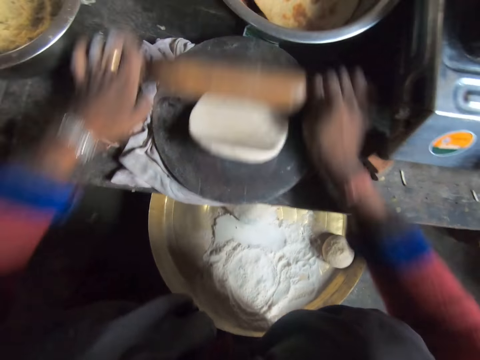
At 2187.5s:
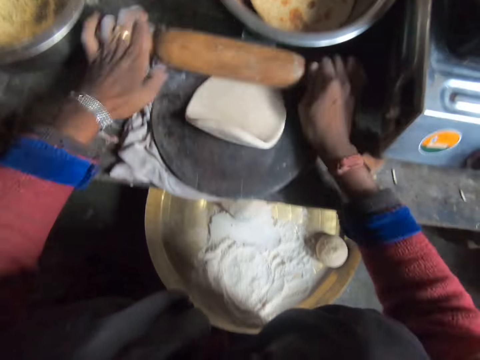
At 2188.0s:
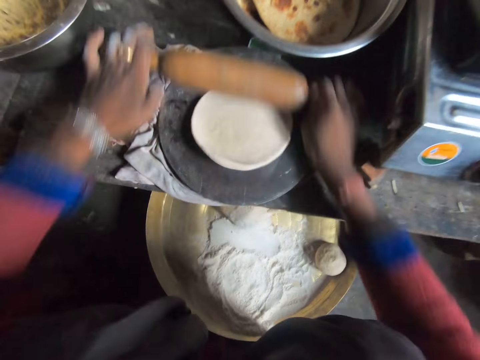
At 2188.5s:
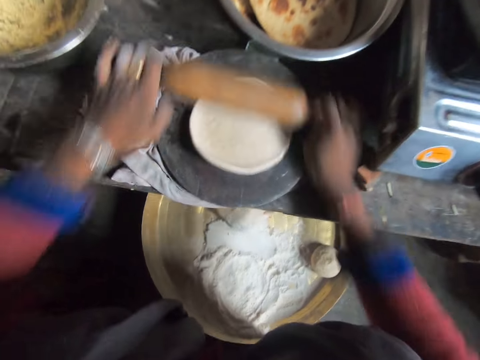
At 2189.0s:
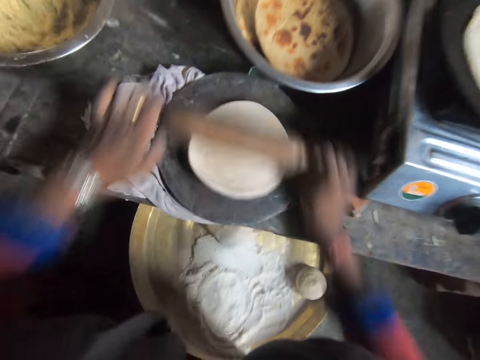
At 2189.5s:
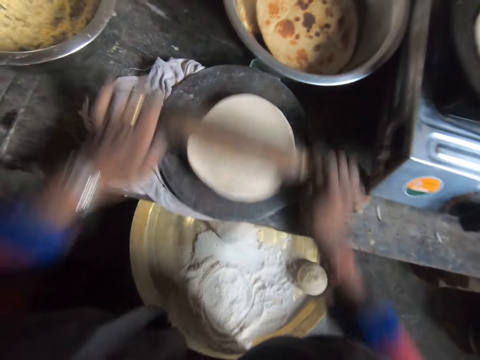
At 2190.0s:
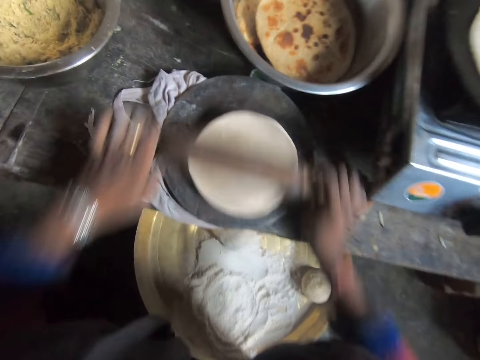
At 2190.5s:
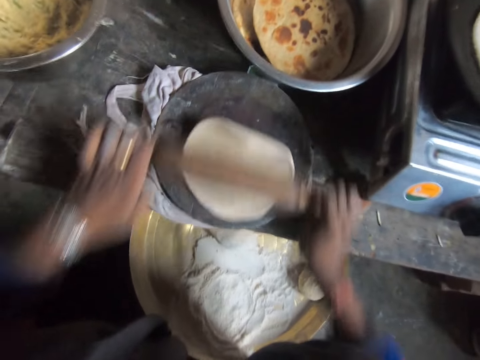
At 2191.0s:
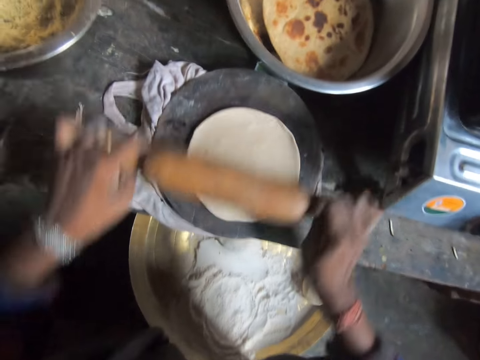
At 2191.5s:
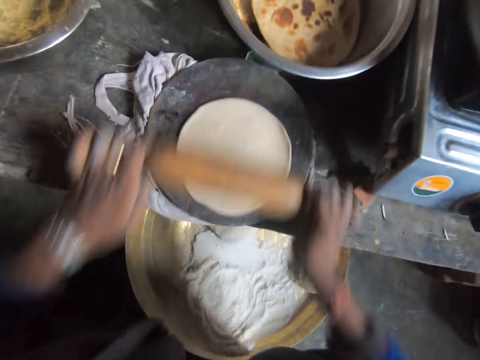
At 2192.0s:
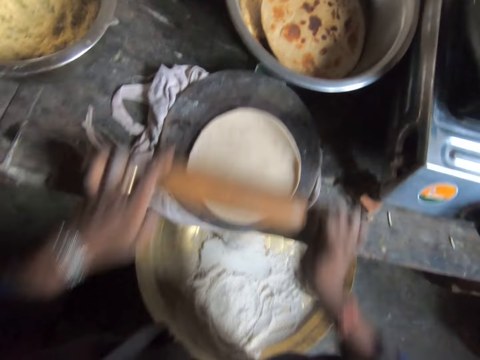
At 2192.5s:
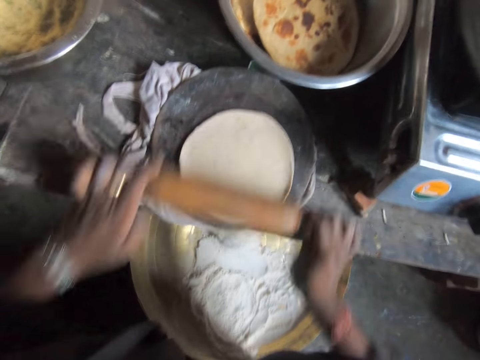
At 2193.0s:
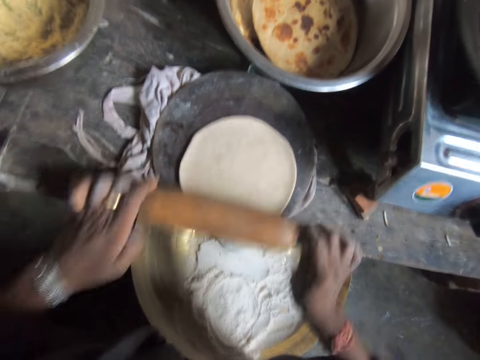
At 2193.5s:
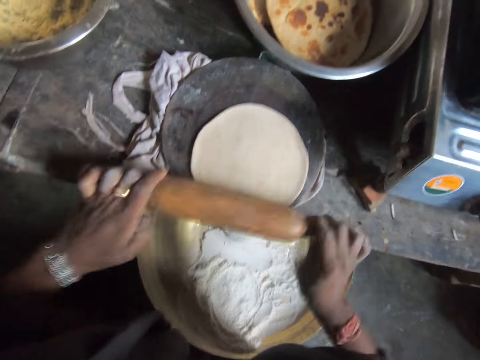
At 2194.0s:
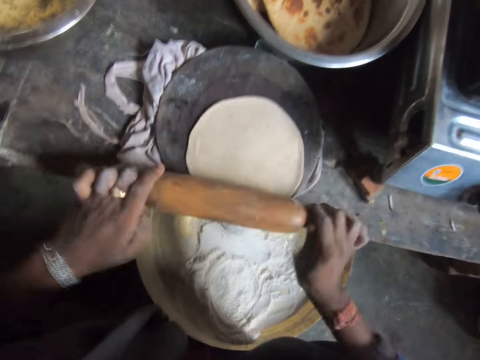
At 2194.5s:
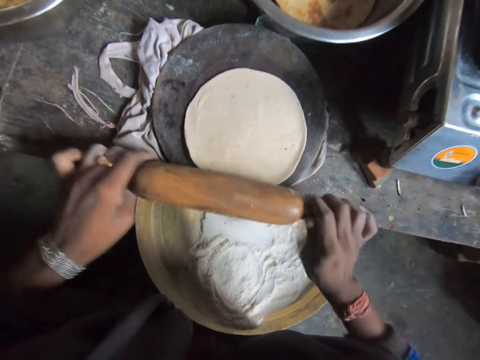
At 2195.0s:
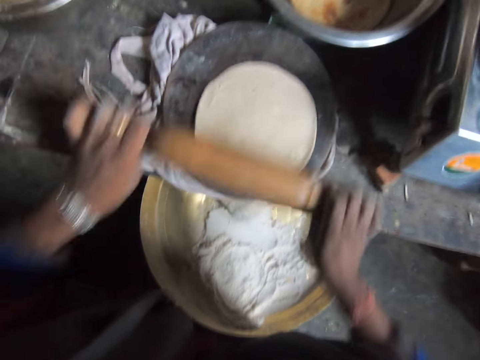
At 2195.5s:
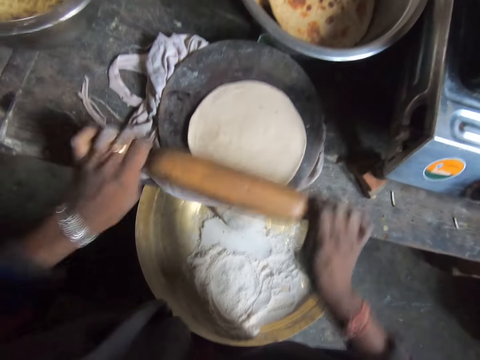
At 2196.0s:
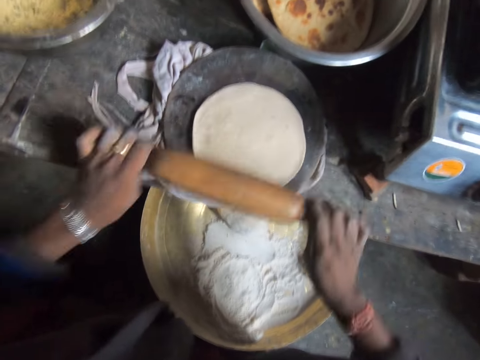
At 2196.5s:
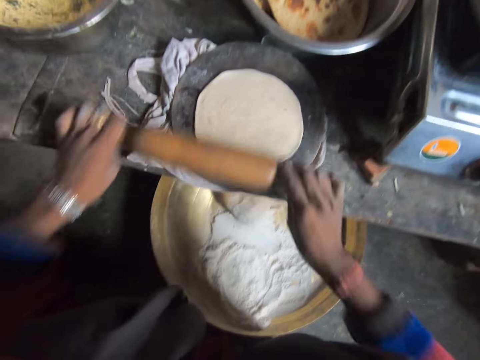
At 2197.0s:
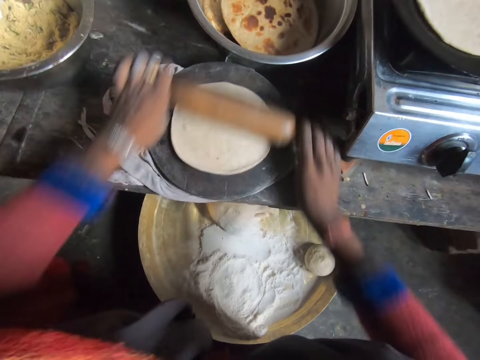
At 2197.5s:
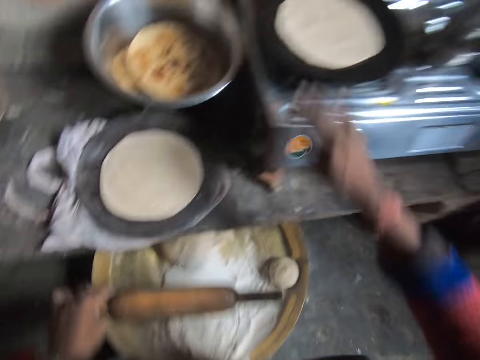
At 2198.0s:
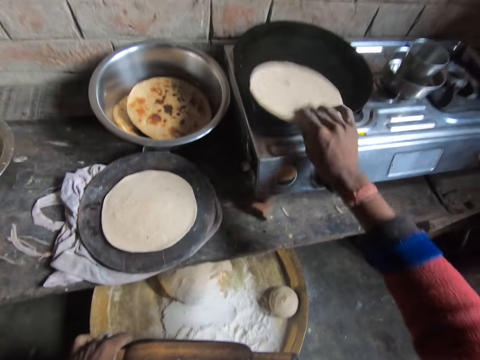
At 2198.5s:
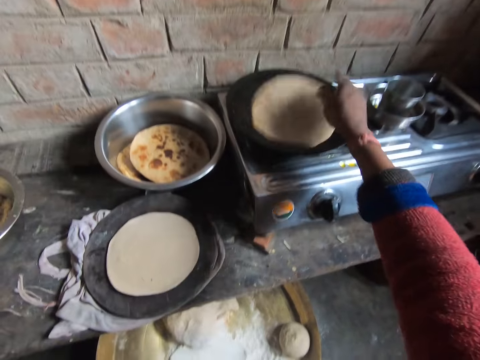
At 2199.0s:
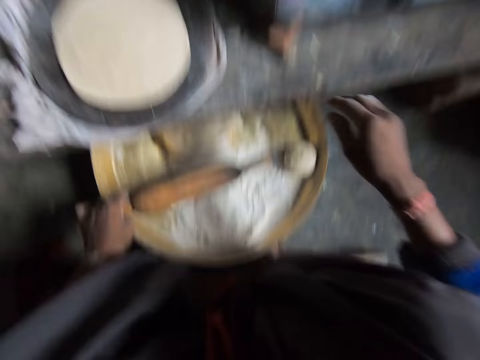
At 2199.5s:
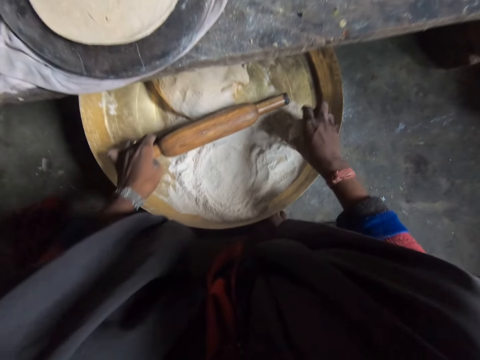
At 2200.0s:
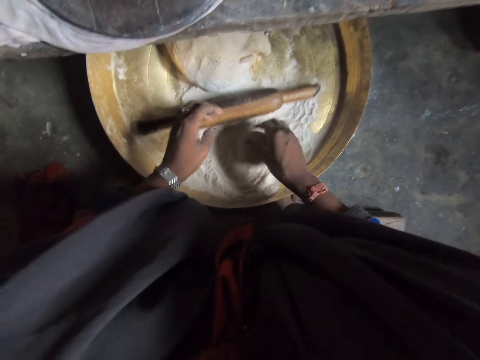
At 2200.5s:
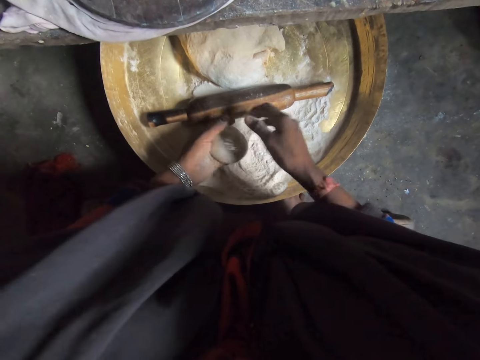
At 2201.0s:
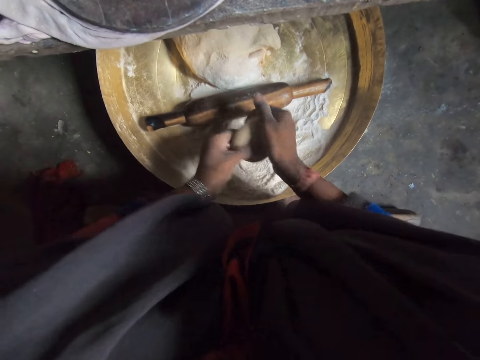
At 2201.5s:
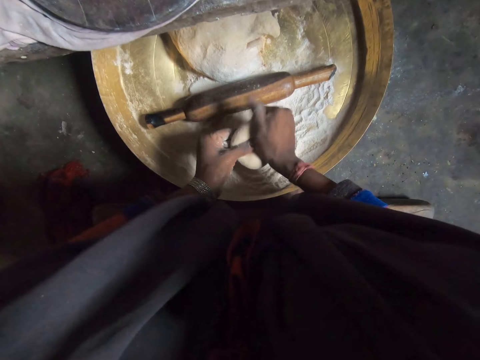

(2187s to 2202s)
The camera wearer rotates the flat bread. They hold the rolling pin. They turn the flat bread. They pick up the dough ball. They unhand the rolling board. They drop the dough ball in the flour. They pick up the dough ball. They hold the dough ball with both hands. They expand the dough ball with their hands.

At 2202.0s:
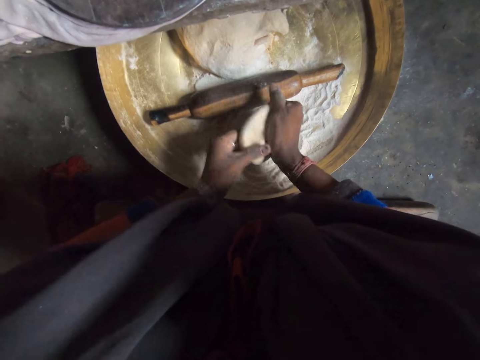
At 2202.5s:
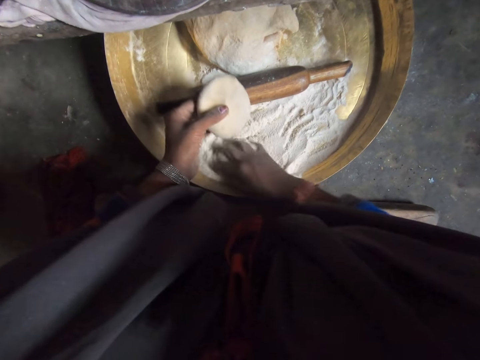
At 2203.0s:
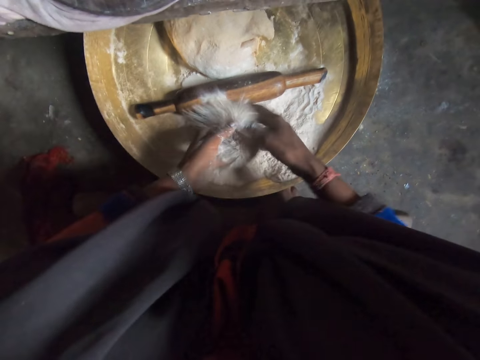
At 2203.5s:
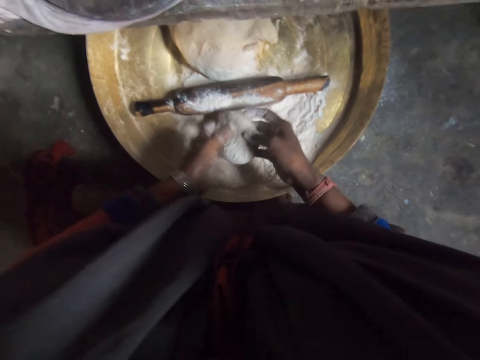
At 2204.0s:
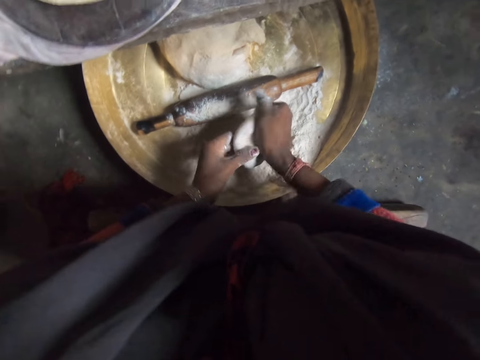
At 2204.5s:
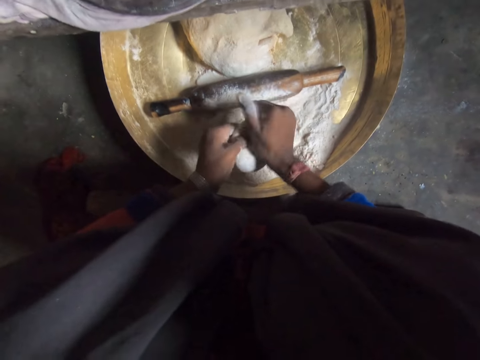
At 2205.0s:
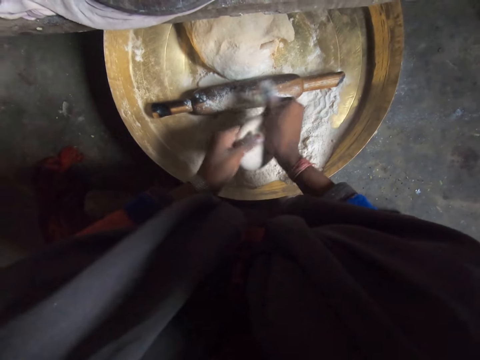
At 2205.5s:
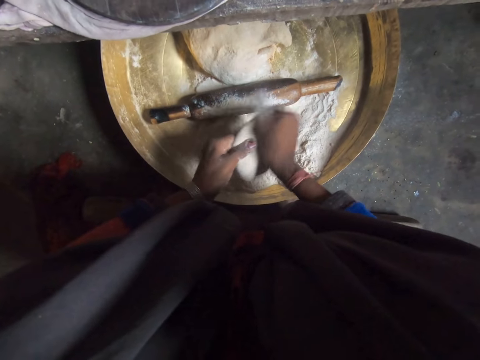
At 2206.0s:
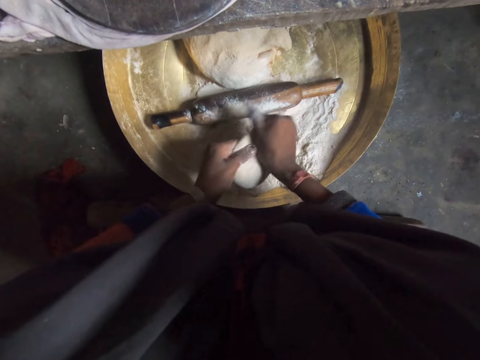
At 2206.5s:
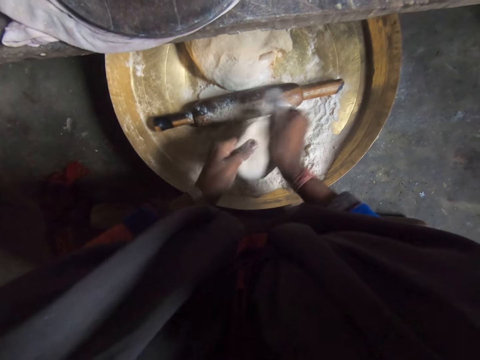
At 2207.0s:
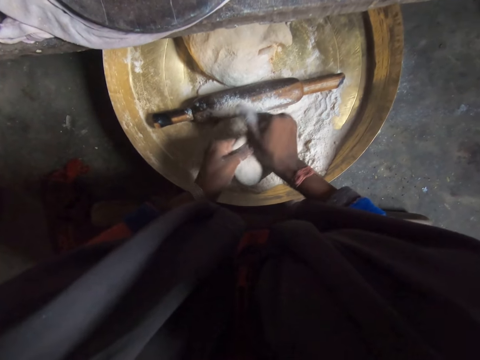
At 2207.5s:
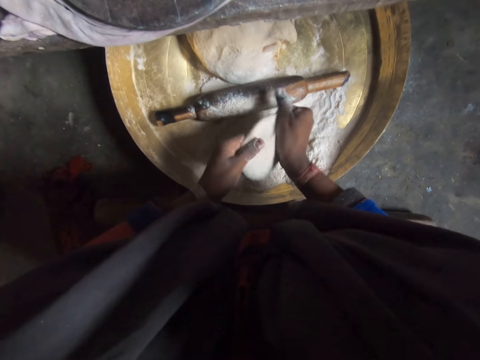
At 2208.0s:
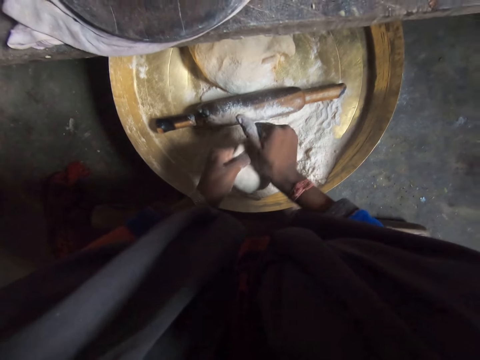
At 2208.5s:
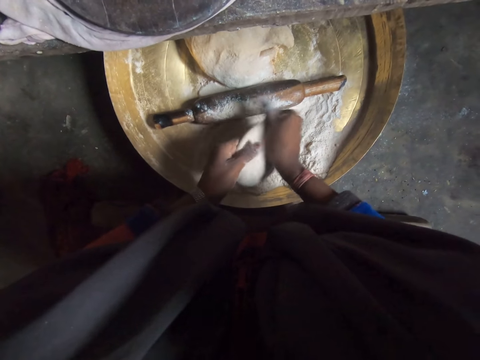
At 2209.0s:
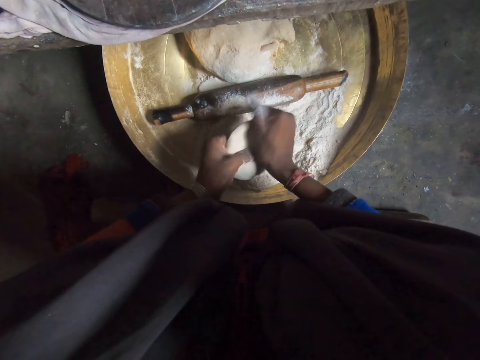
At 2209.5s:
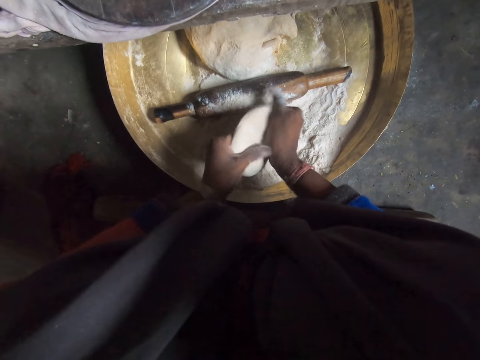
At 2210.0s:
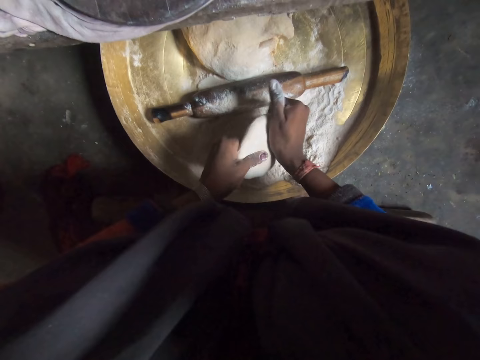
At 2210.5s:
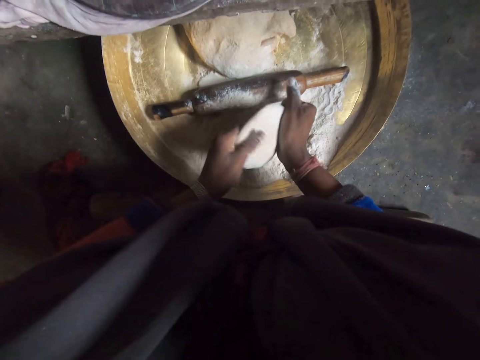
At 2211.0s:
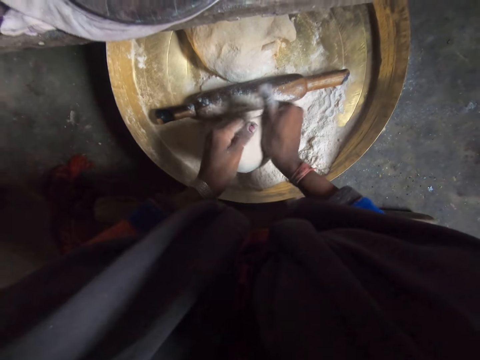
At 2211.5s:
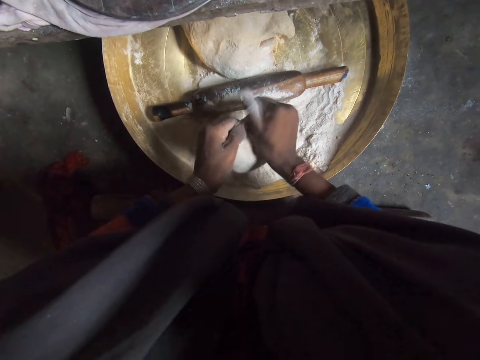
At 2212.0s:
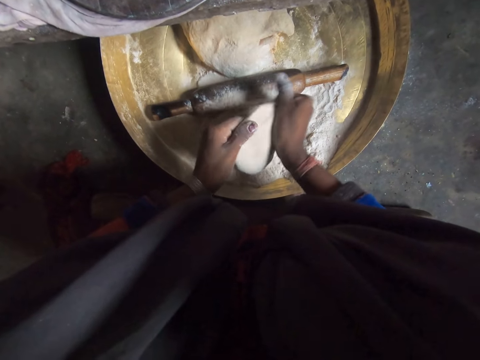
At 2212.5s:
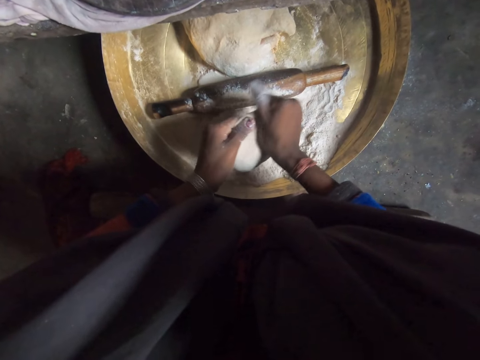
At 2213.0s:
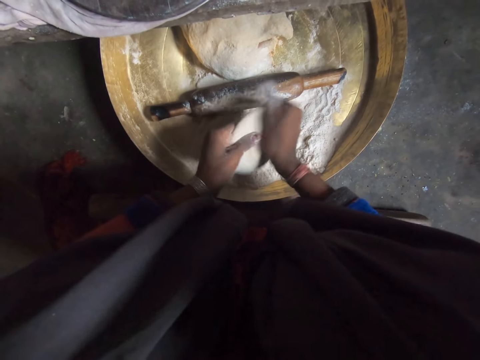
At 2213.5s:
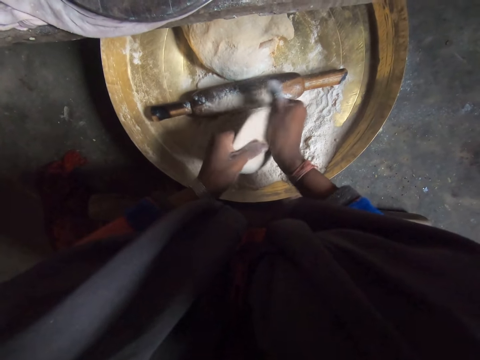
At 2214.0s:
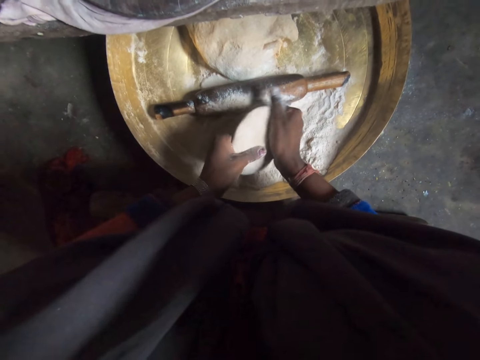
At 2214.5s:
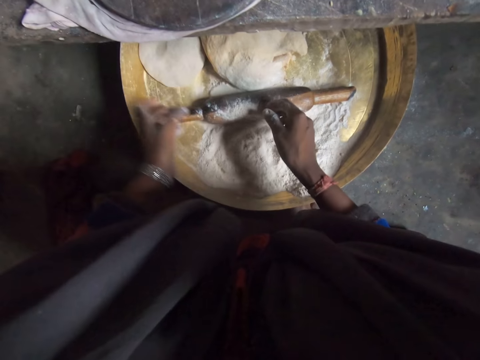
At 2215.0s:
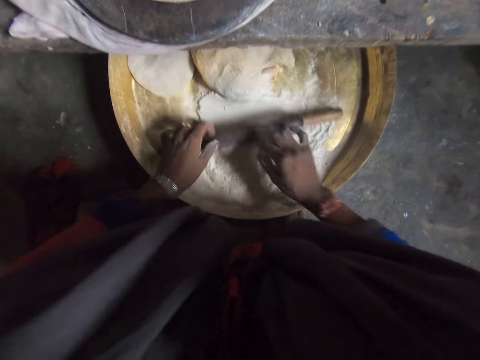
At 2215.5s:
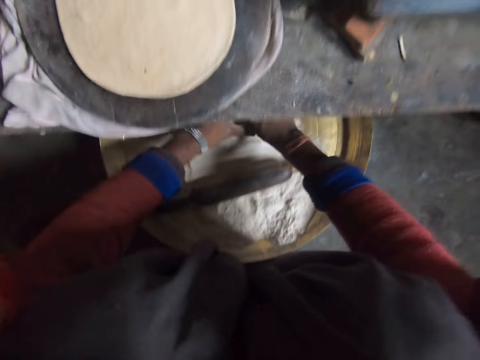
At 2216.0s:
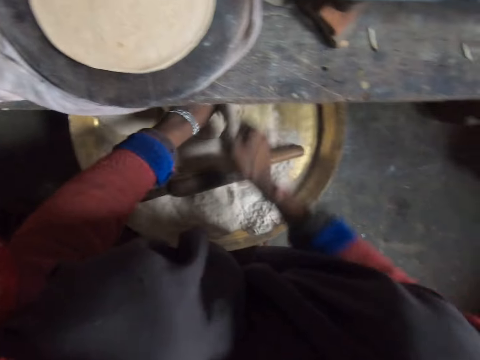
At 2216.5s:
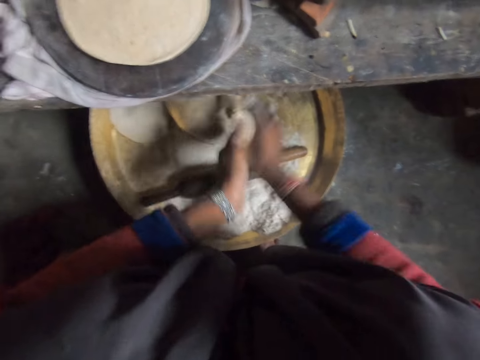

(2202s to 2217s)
The camera wearer scoops flour with her hand. She holds the dough ball. She applies the flour on the dough ball. She moves the dough ball. She expands the dough ball with her hands. She drops the dough ball in the mixing bowl. She moves a rolling pin. She cuts the dough with her hands. She rolls the dough on the palm.
